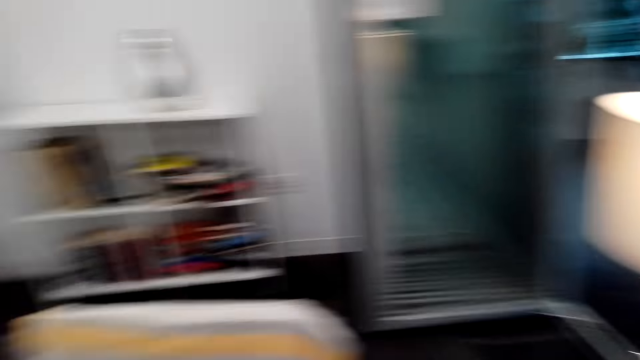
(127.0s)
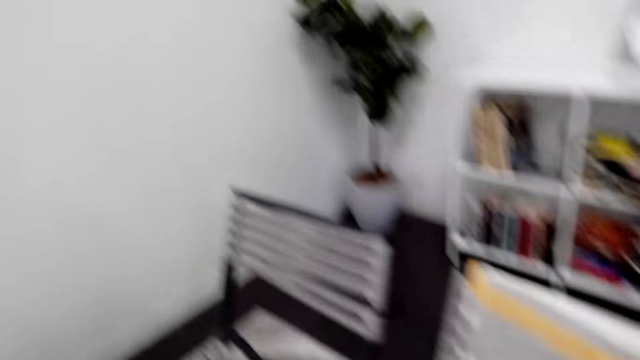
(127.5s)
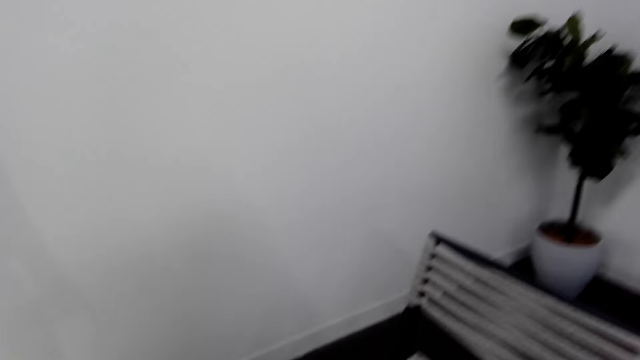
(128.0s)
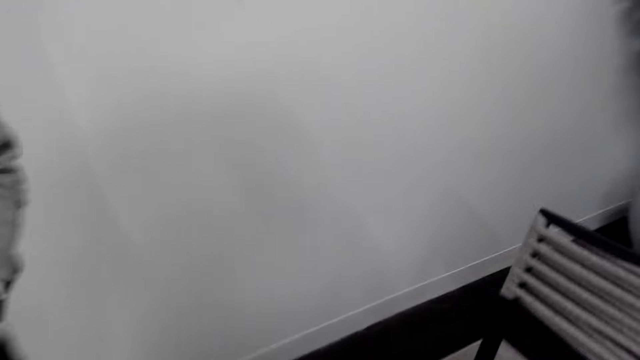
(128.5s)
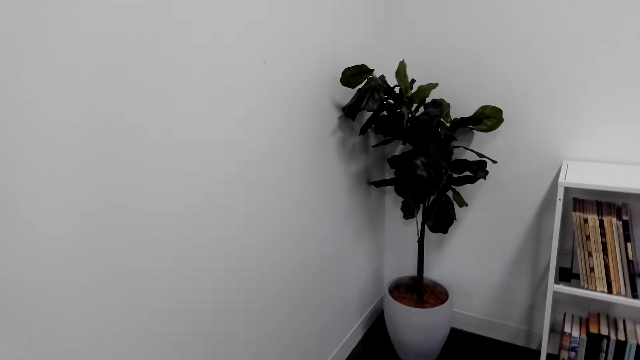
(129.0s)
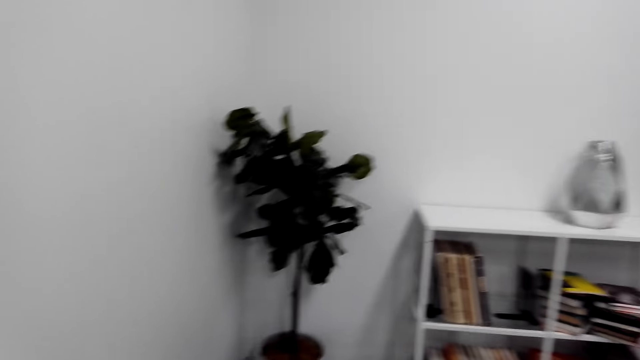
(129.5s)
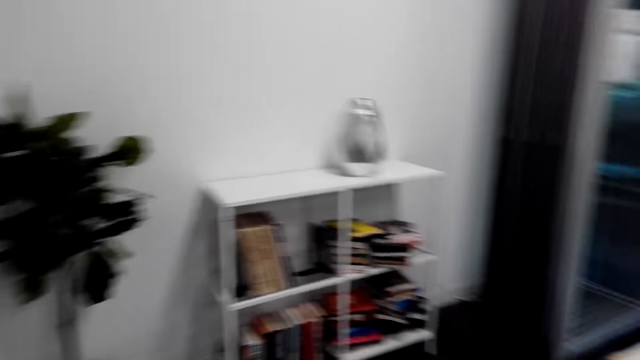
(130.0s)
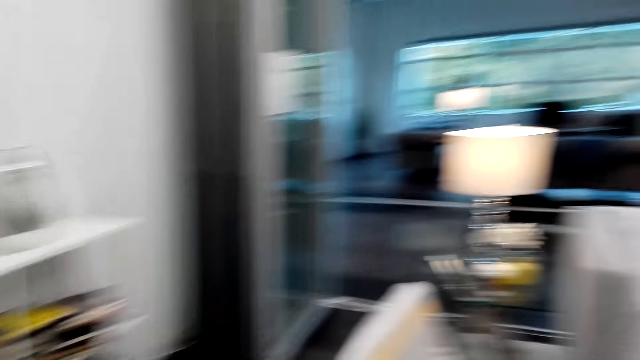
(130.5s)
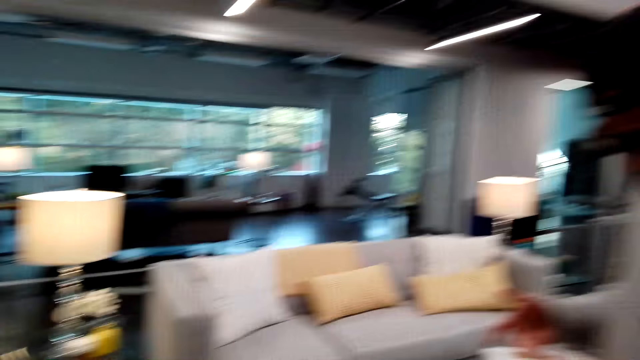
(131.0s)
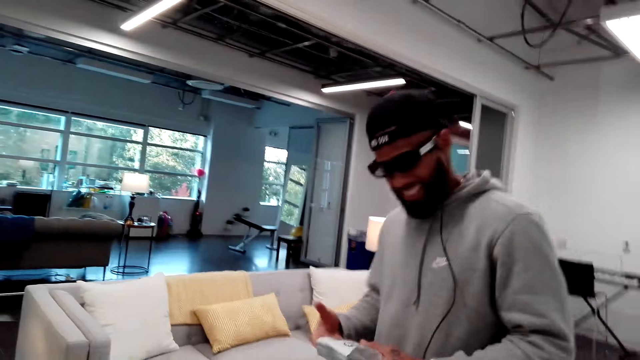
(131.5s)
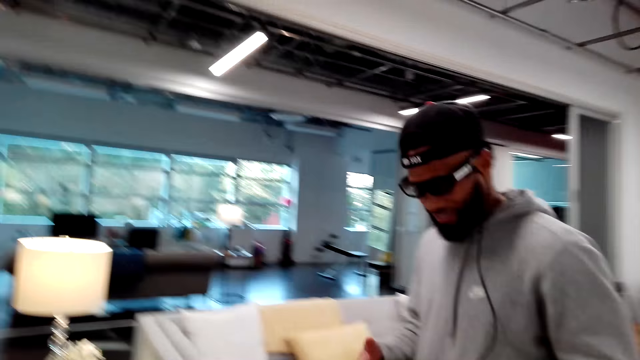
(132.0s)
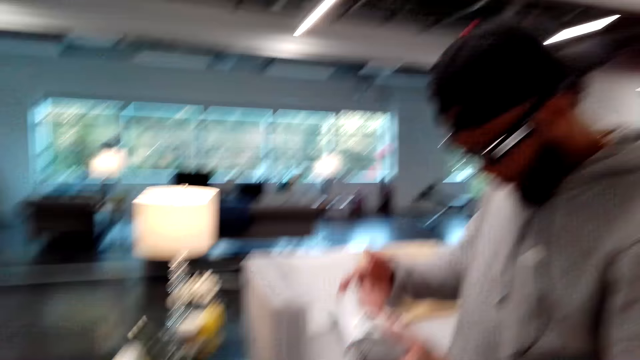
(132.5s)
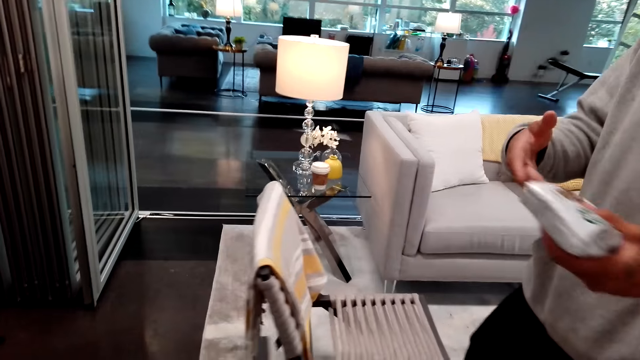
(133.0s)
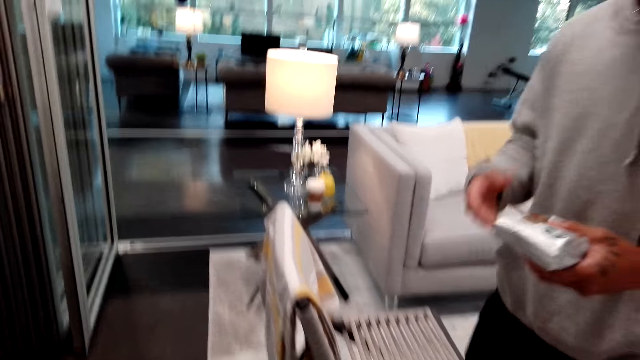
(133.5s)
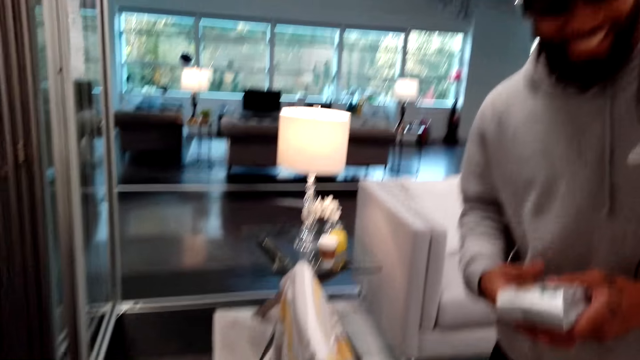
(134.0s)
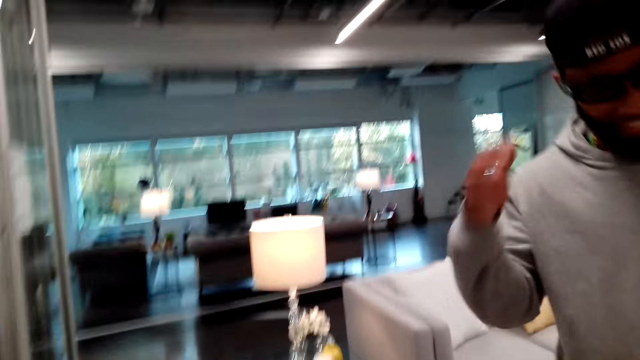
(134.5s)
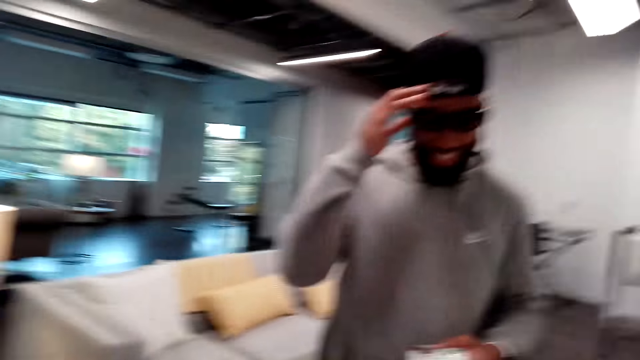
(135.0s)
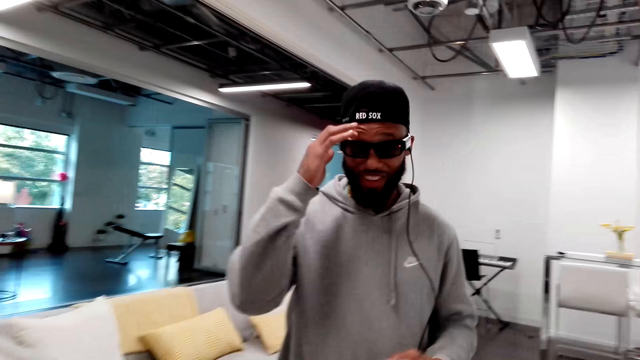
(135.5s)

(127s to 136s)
The camera wearer talks to a man. The man holds a packet of something.

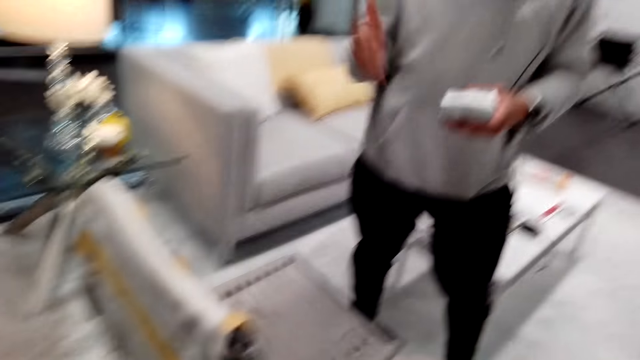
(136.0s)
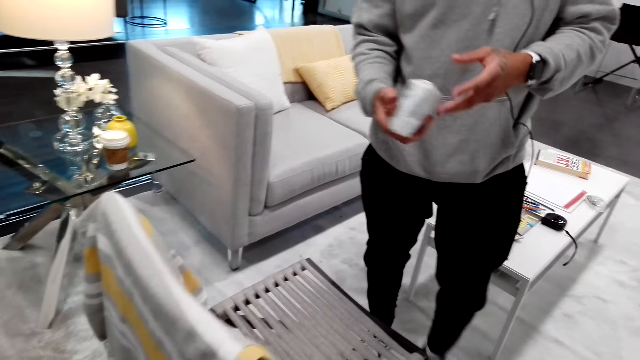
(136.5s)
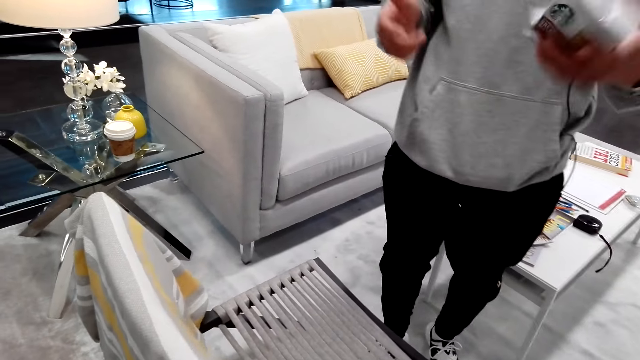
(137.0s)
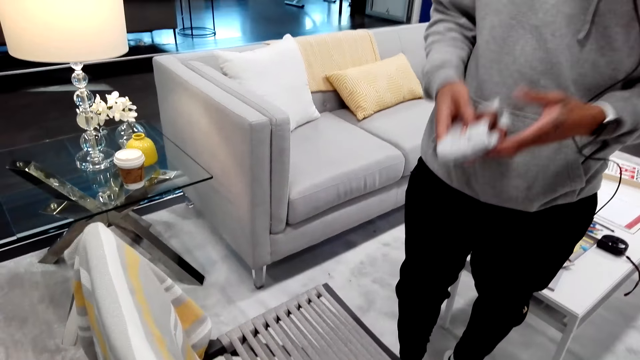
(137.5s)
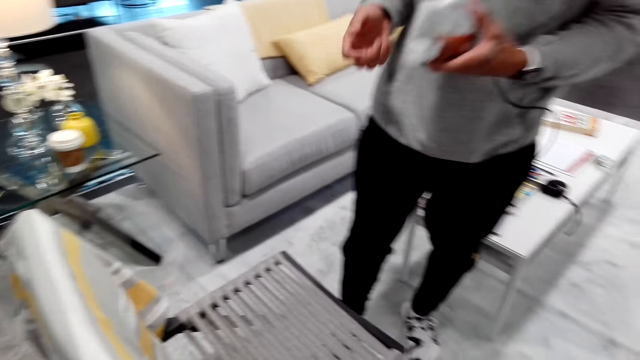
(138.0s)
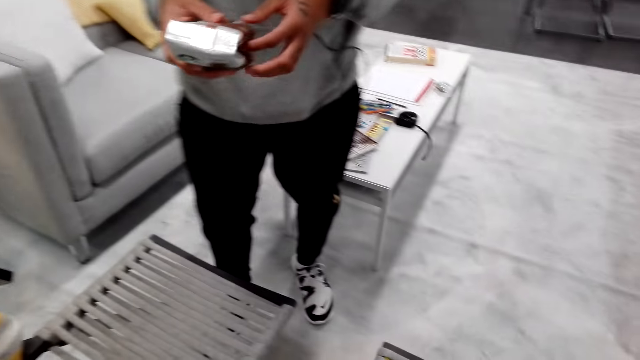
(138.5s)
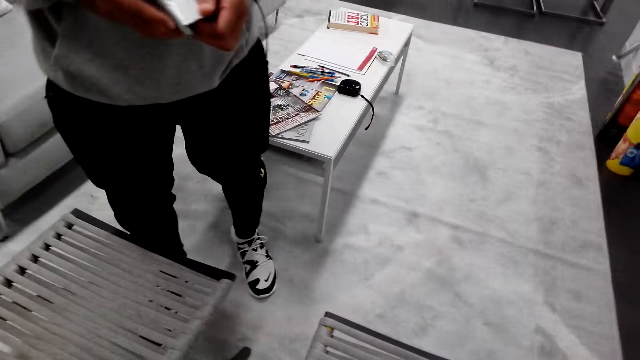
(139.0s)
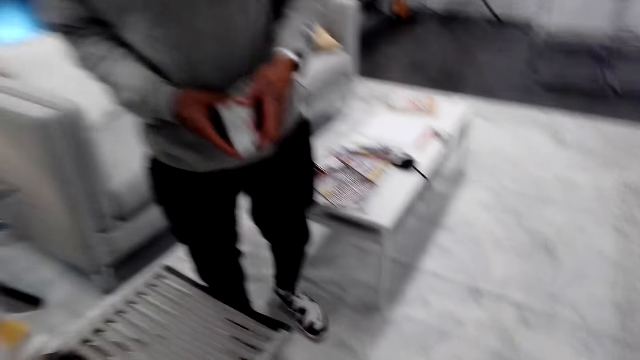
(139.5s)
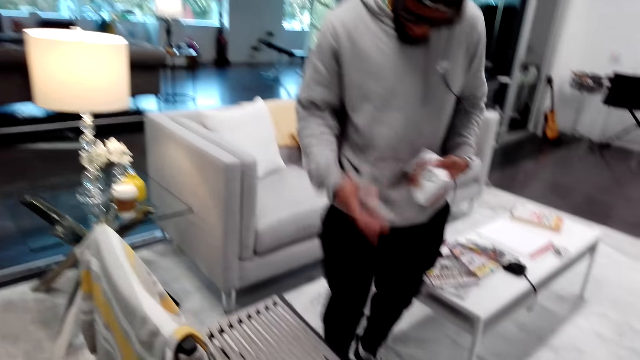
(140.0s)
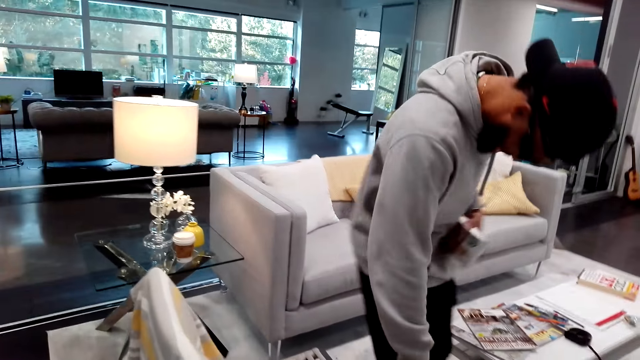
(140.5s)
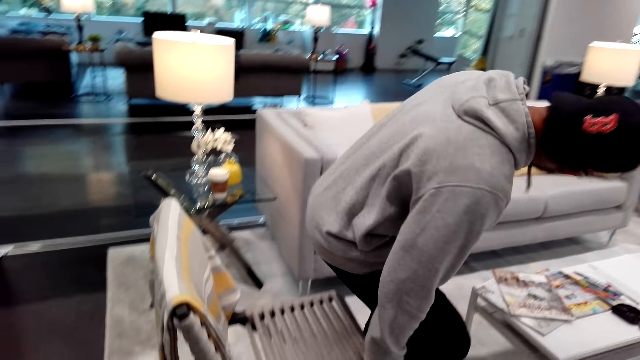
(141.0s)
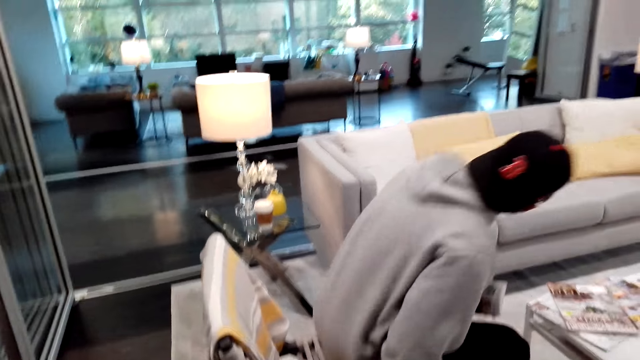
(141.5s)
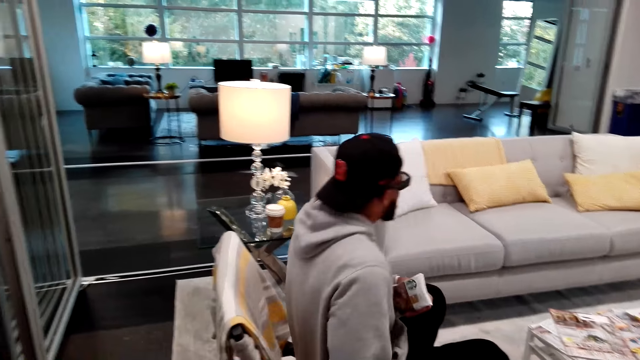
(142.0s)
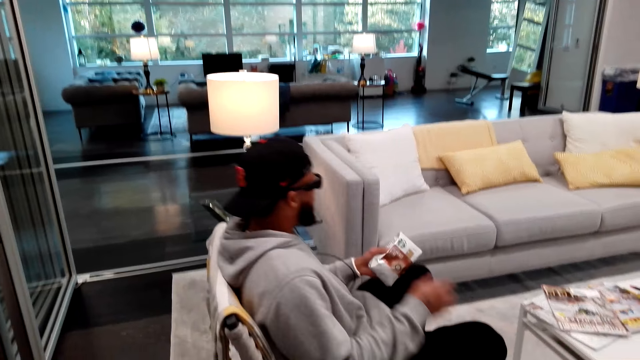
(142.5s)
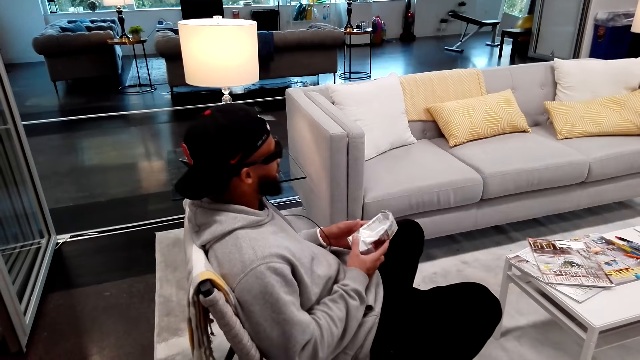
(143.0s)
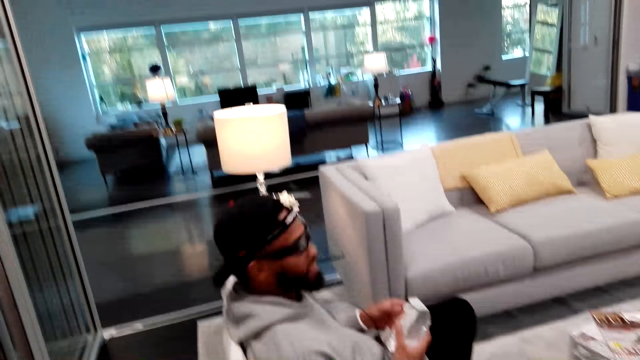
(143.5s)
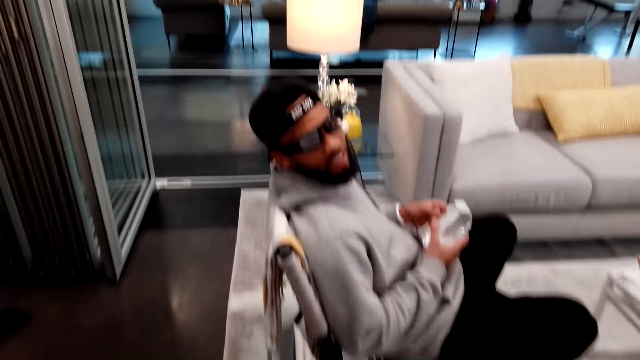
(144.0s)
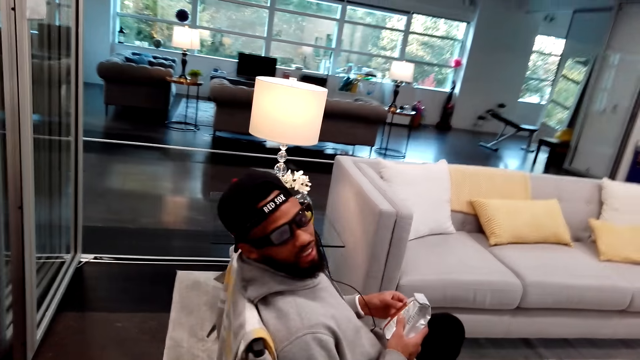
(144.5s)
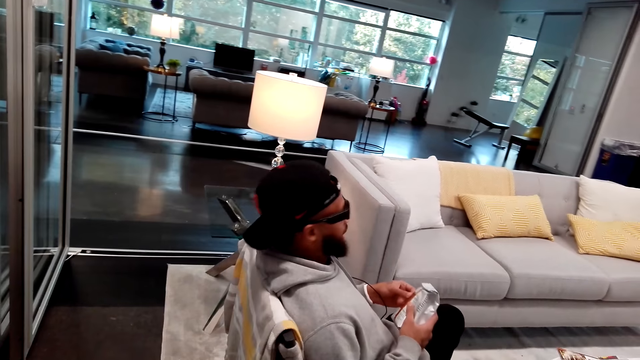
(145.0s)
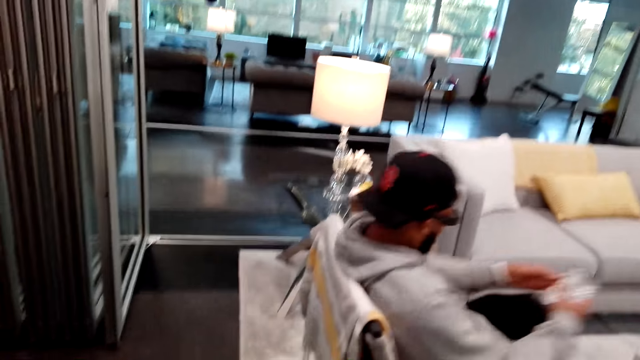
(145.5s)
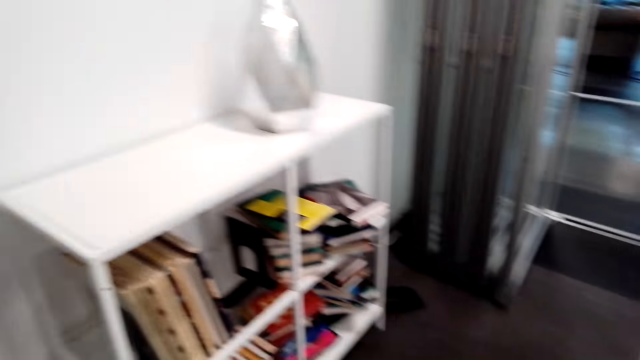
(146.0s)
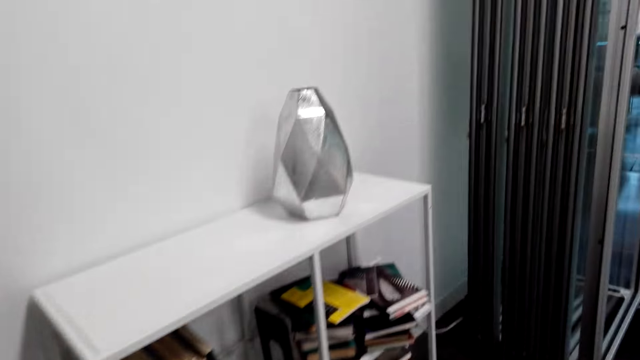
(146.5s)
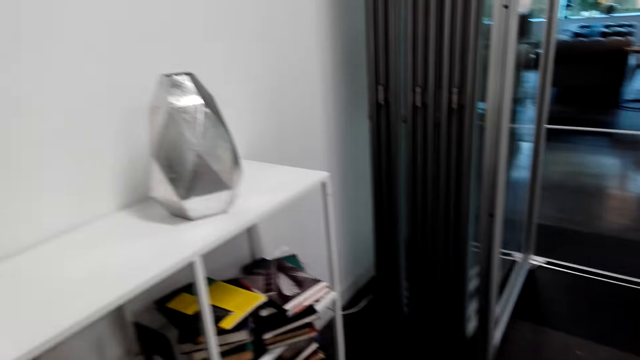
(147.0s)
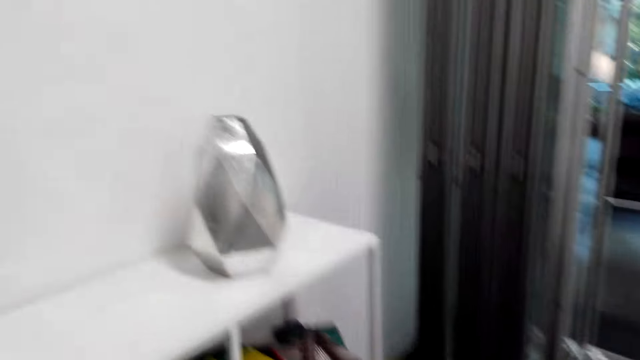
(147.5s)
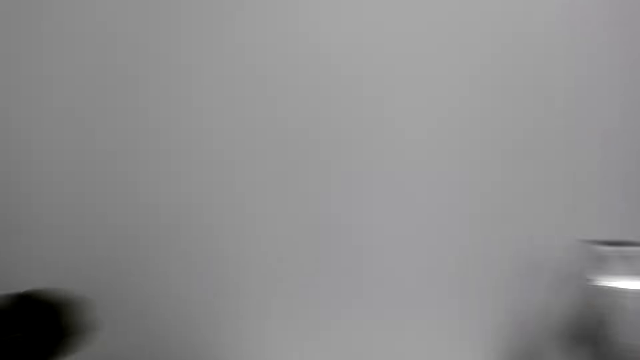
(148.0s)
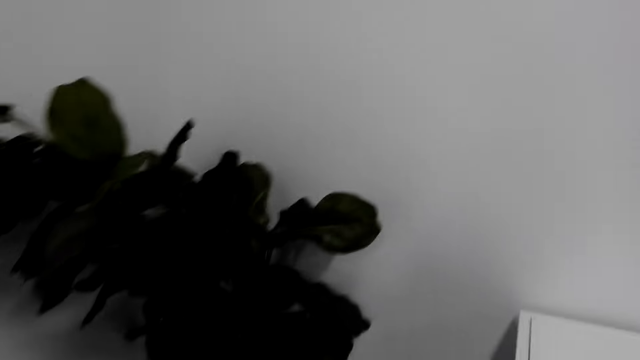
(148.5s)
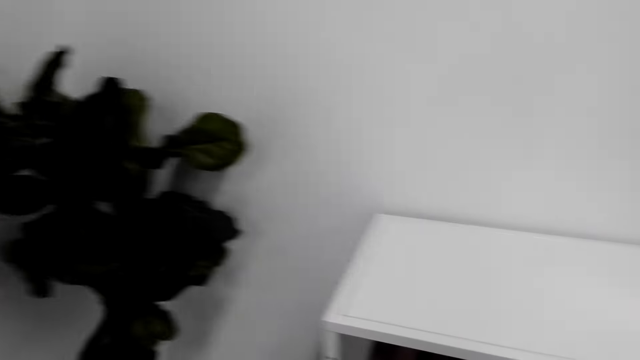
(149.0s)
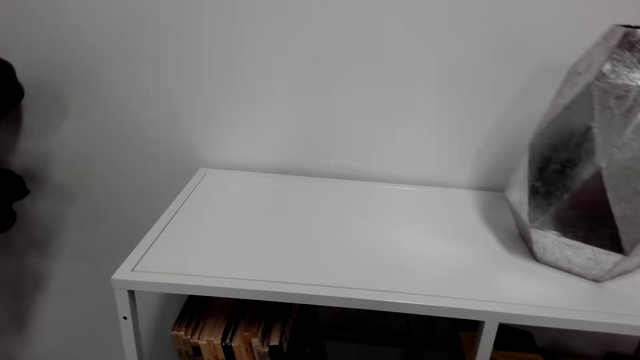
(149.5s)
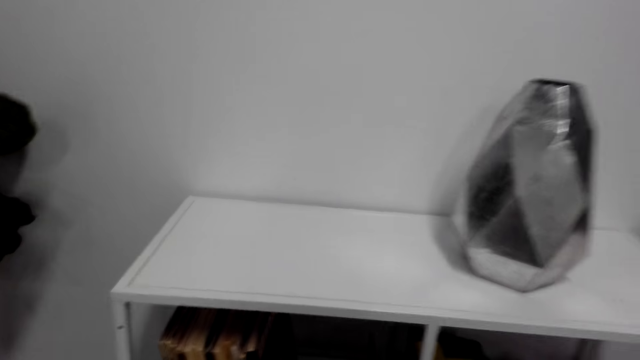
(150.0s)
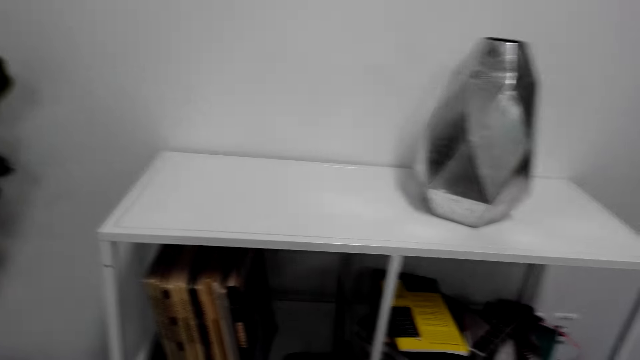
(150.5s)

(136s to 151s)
The camera wearer stares at a man. The man sits on the chair. The camera wearer talks to the man. They look around the apartment.
